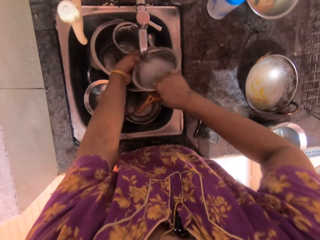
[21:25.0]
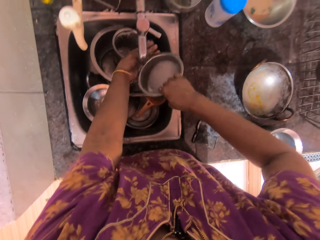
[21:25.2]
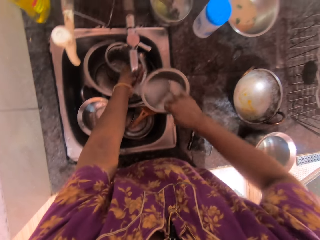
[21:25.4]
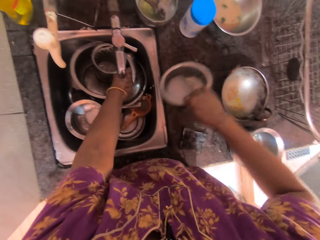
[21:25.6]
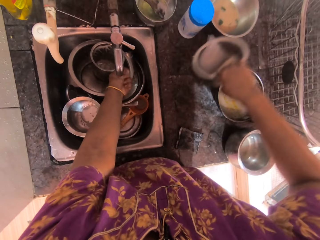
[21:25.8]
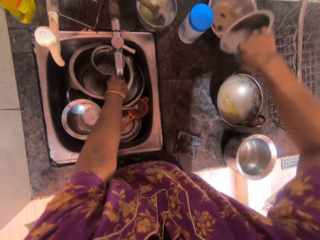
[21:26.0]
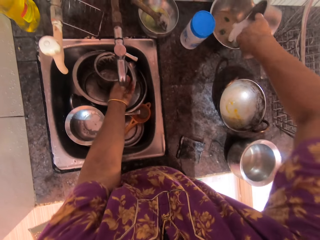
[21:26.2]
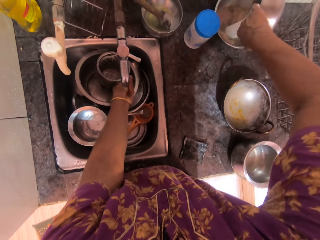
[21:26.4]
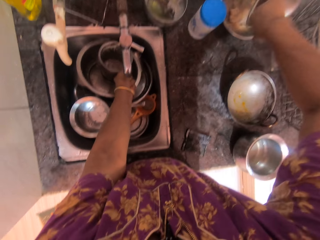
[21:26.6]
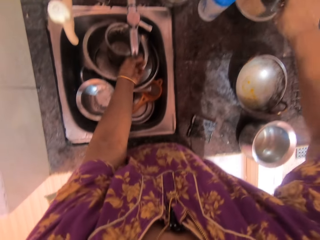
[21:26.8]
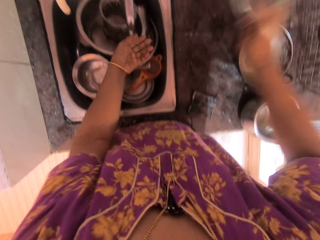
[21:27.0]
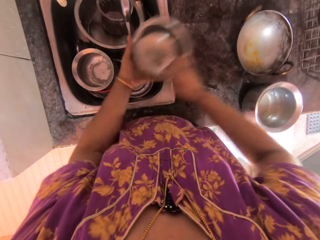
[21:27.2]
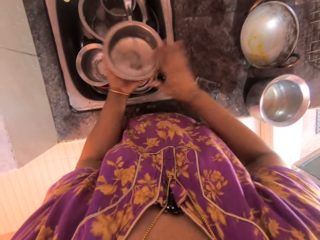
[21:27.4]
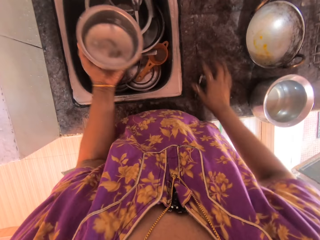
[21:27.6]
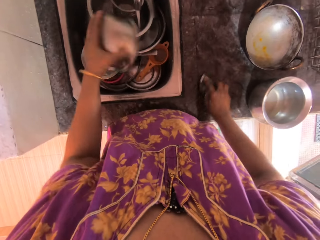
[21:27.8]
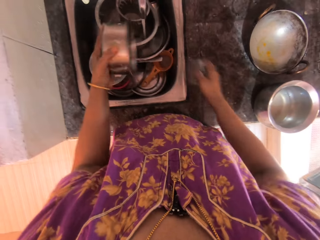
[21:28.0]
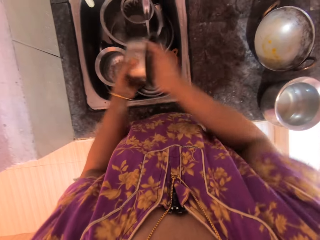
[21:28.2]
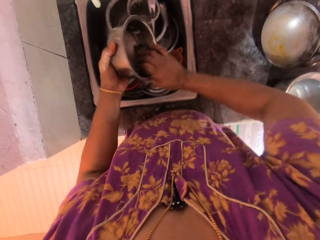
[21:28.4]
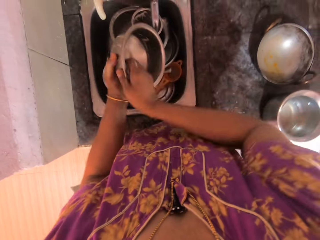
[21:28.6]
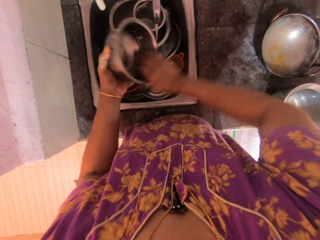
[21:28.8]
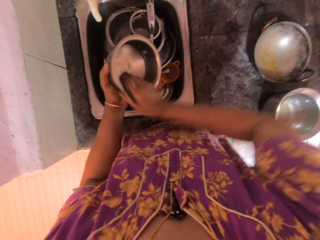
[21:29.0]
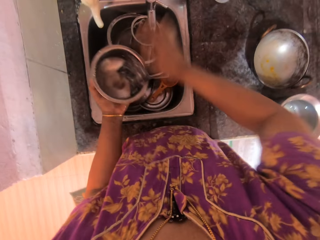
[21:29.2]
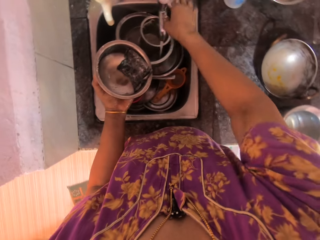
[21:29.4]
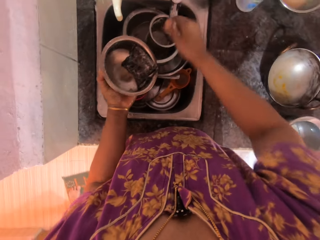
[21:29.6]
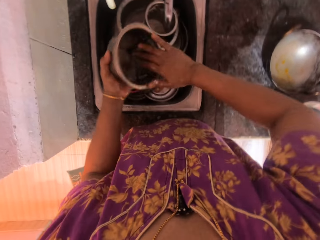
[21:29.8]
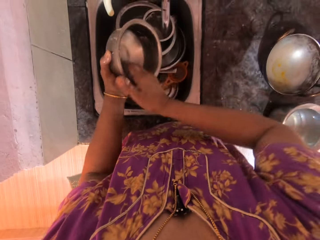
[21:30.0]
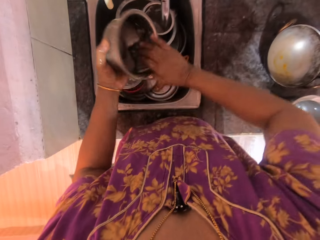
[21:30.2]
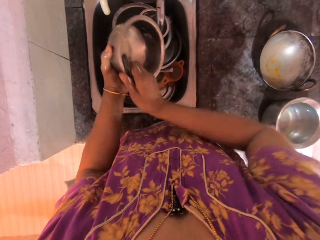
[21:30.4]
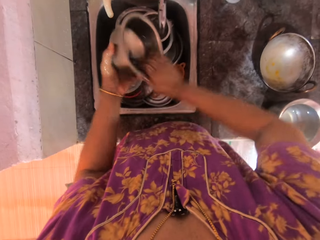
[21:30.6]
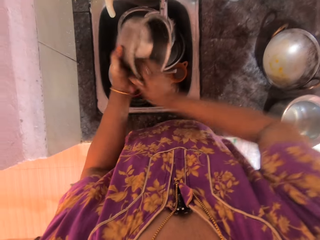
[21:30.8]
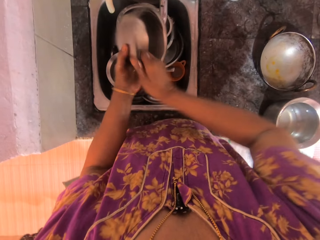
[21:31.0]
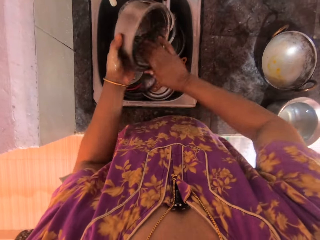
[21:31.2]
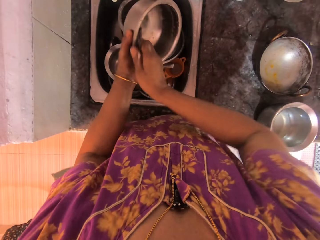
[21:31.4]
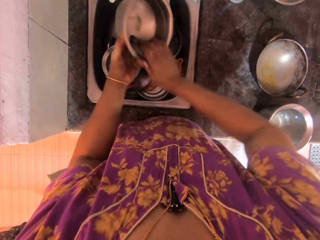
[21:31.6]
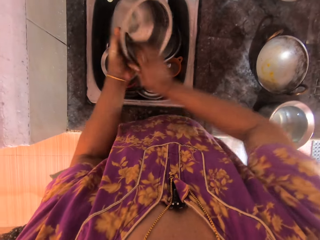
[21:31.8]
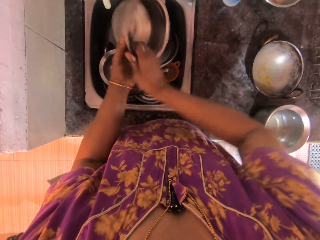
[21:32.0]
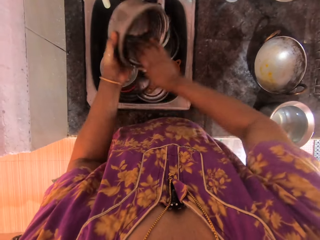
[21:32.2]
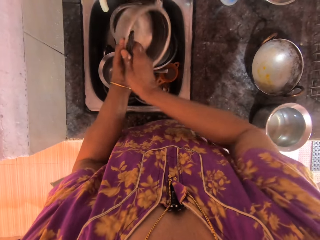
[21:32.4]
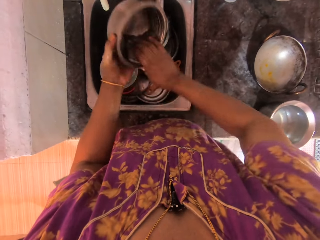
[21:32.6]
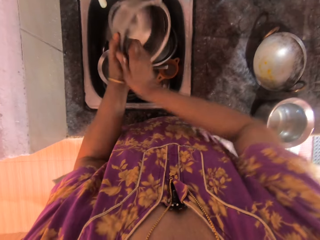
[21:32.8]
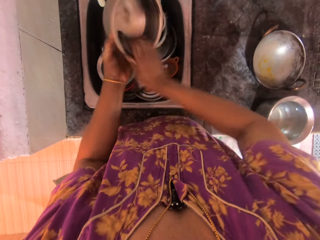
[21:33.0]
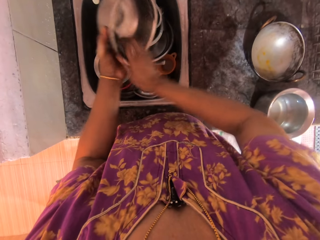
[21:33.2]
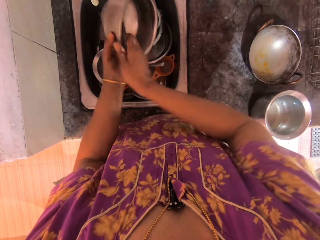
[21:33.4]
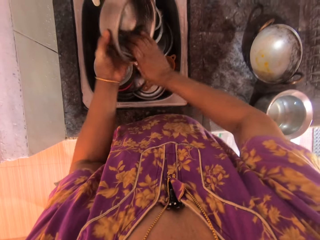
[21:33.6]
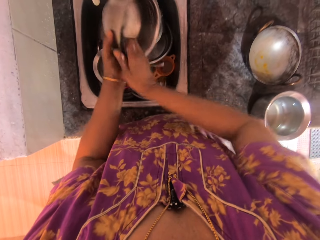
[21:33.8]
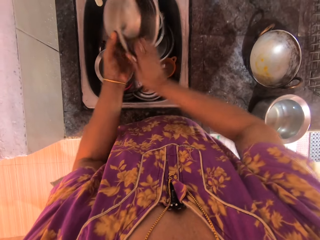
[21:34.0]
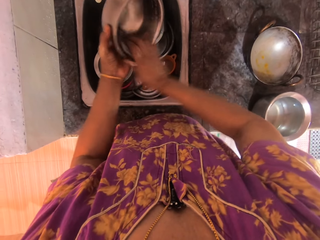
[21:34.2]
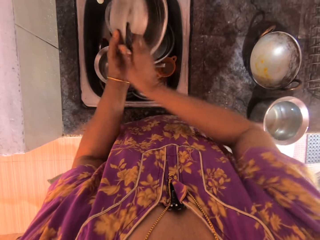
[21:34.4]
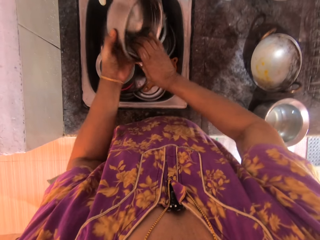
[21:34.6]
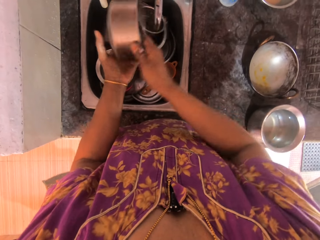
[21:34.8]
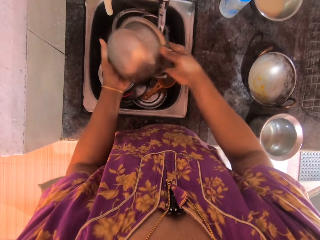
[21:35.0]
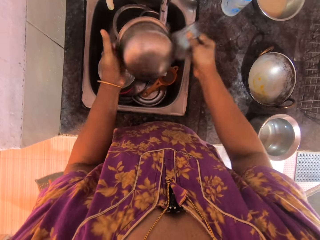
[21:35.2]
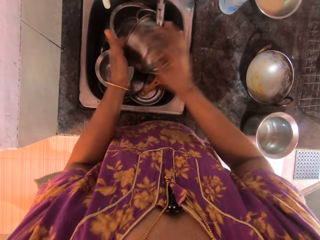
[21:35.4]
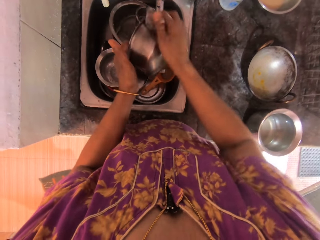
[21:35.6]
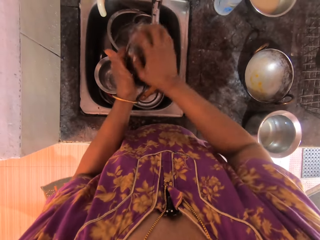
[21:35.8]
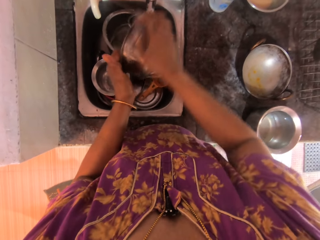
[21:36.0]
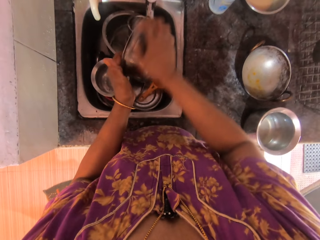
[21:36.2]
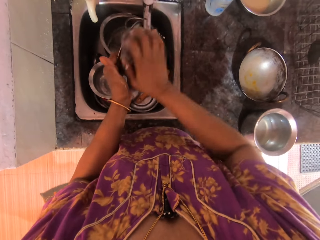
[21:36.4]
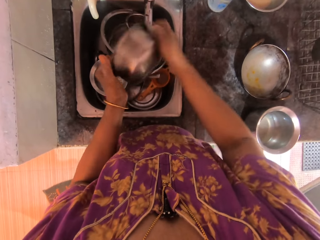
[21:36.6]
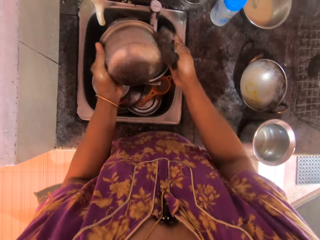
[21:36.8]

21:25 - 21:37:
The camera wearer holds the stainless steel bowl with her right hand. She rinses her left hand under the tap. She pours water from the stainless steel bowl into another stainless steel bowl on the kitchen counter with her right hand. She holds the stainless steel bowl with her left hand. She picks up the scouring pad or sponge. She washes the stainless steel bowl. She closes the faucet with her right hand. She washes the stainless steel bowl.

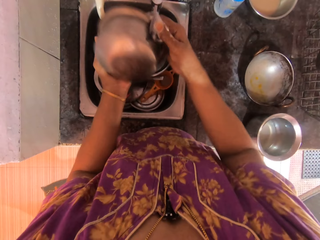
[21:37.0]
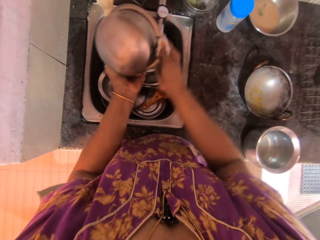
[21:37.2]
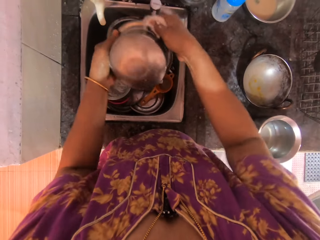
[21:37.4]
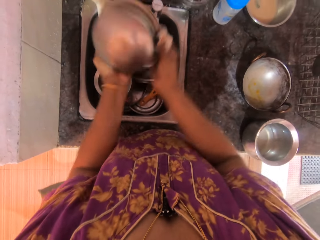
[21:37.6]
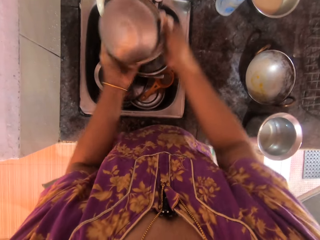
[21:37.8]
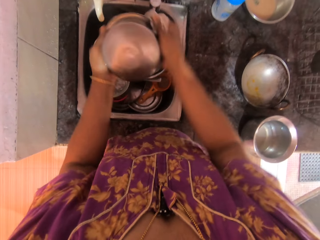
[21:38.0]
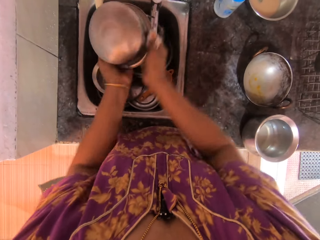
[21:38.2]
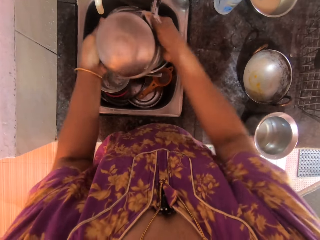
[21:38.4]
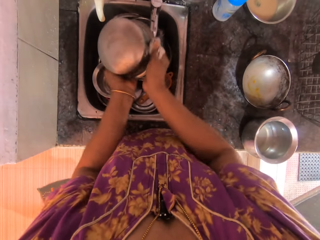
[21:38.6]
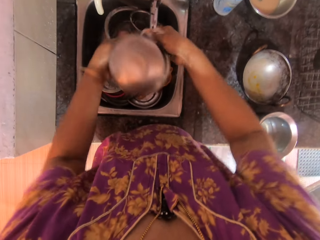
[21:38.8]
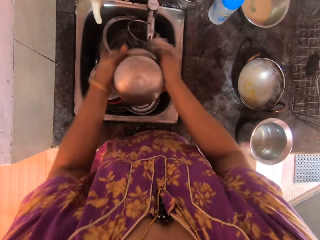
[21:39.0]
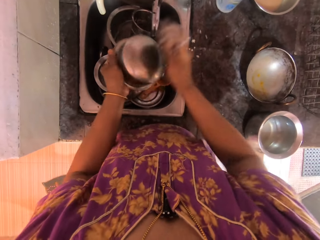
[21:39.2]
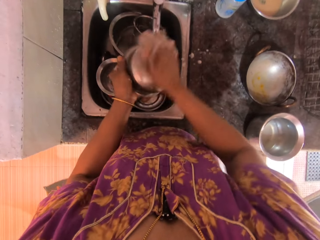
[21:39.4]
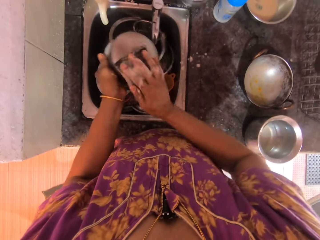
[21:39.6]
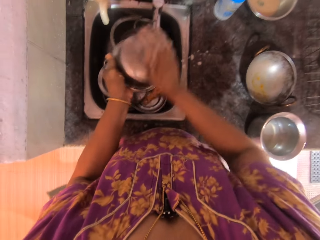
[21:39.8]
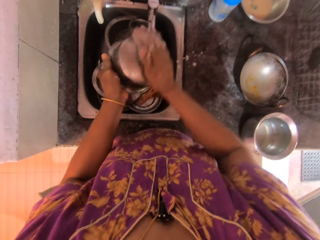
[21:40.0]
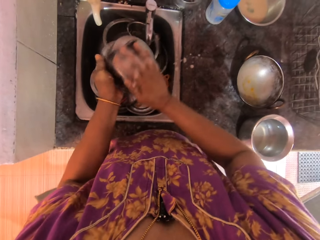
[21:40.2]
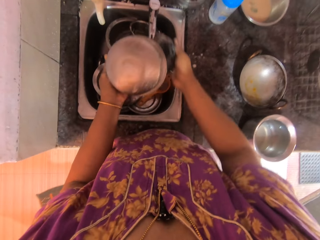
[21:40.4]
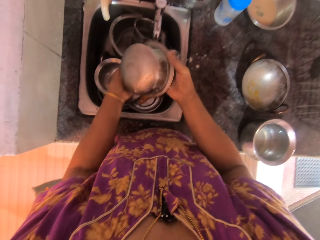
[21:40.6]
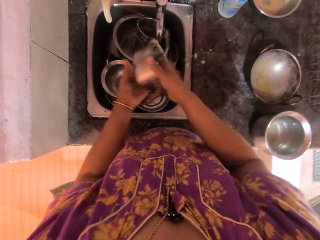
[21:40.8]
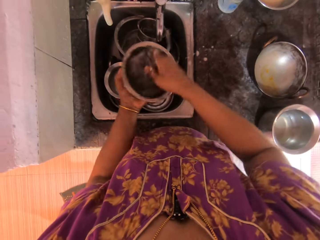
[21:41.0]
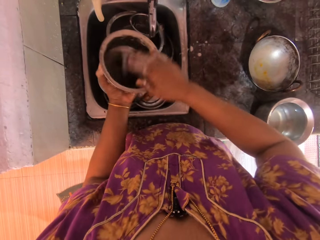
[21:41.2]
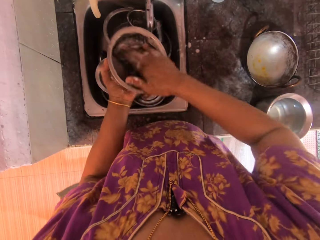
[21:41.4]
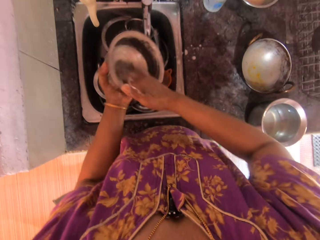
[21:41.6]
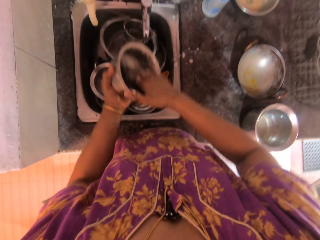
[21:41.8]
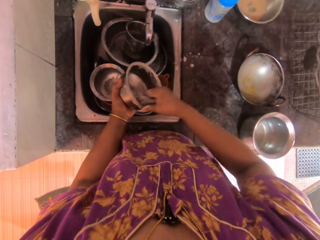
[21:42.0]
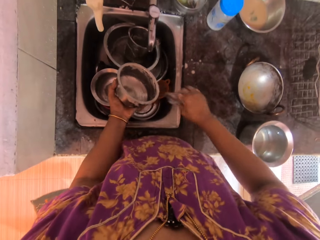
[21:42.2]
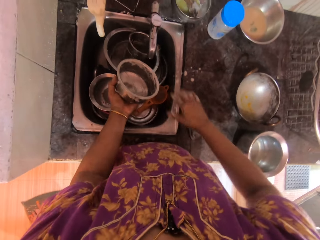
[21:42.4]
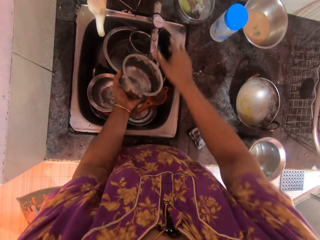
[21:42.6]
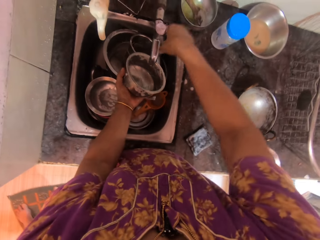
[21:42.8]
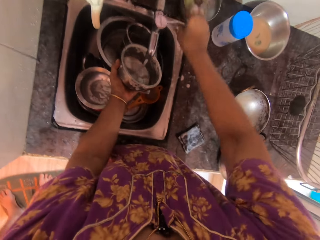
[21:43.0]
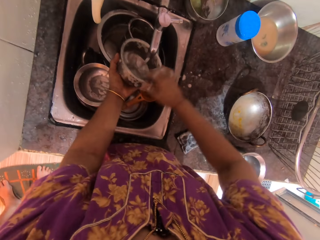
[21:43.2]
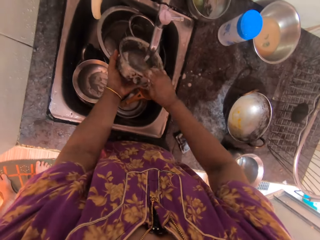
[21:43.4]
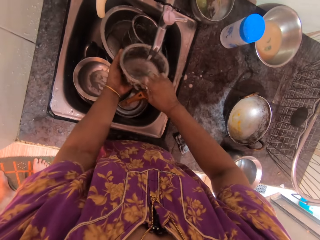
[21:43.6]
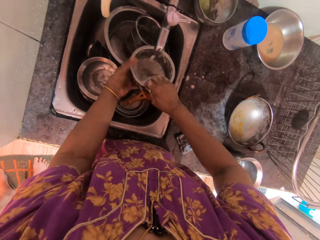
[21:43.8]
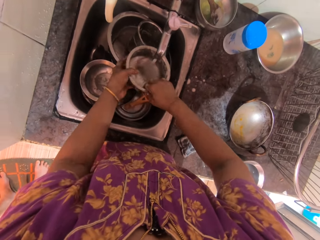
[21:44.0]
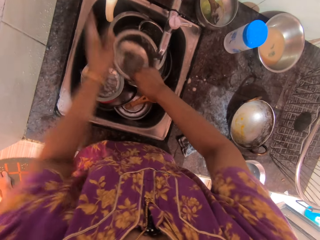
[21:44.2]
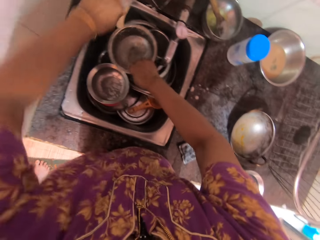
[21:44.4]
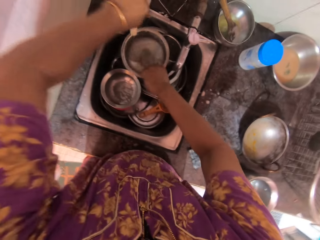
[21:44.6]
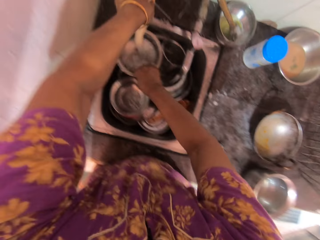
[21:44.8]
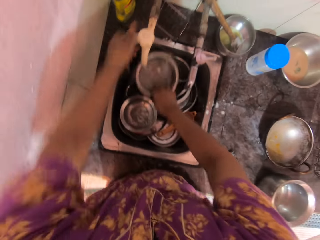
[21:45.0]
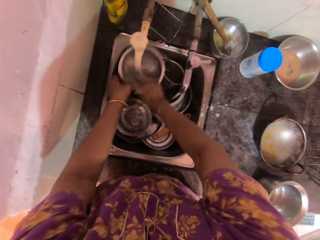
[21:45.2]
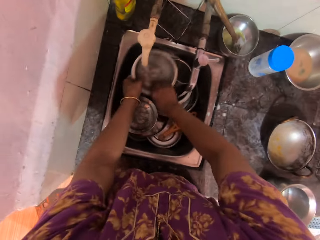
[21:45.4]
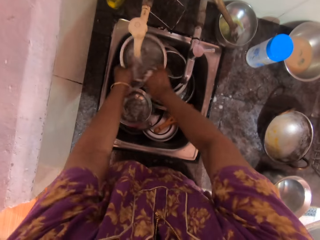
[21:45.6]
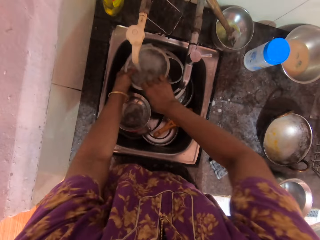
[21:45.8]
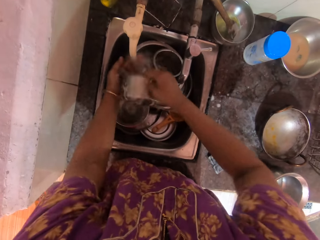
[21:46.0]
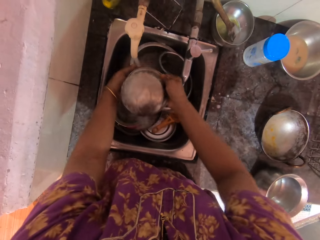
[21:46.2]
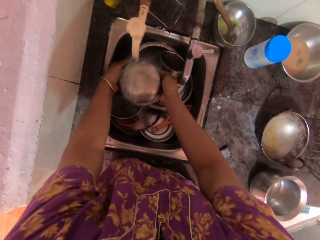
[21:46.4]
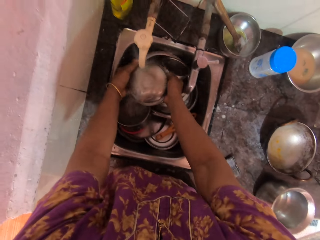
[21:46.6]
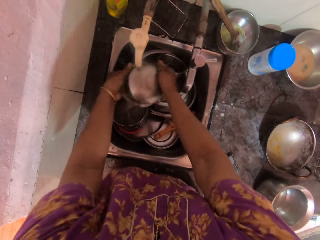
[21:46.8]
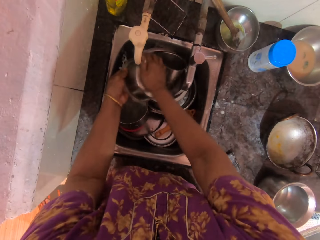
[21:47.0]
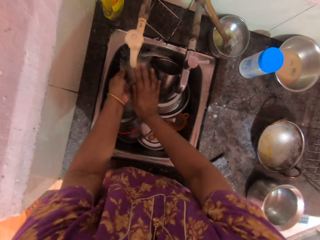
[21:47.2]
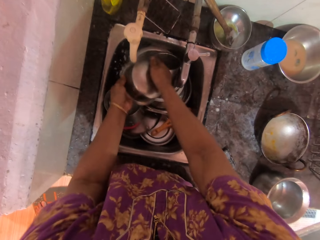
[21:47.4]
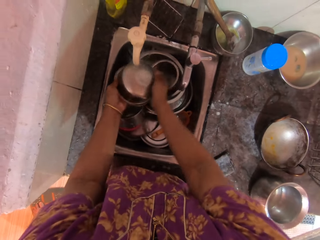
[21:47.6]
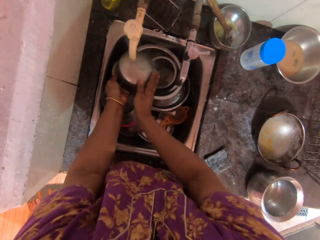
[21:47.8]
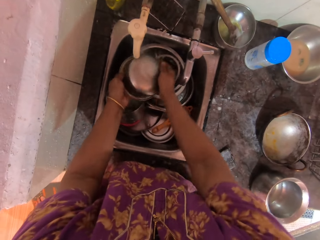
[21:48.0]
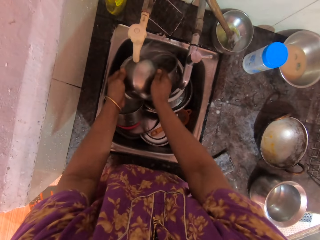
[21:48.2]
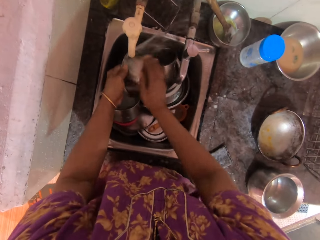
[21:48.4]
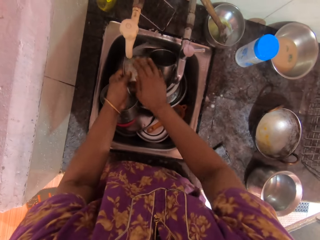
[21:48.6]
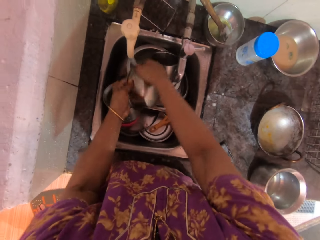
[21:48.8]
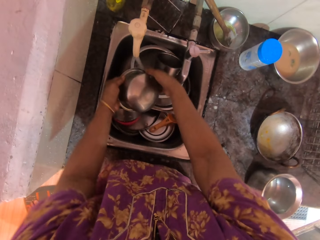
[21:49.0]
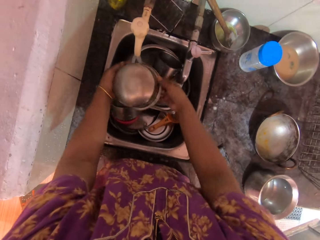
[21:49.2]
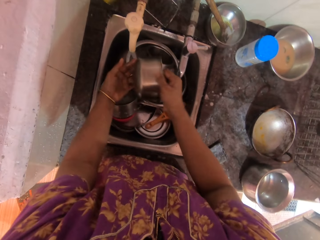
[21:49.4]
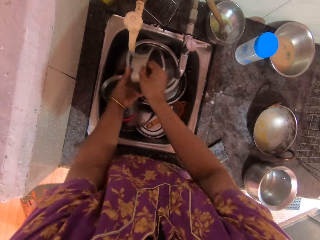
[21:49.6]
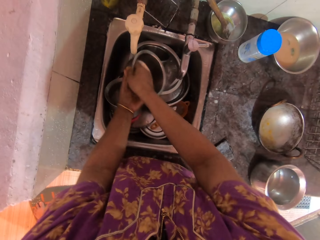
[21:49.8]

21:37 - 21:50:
The camera wearer drops the sponge on the kitchen counter with her right hand. She holds the stainless steel bowl under the faucet on the kitchen sink with her left hand. She opens the faucet with her right hand. She holds the stainless steel bowl with her right hand. She opens a white faucet on the kitchen sink with her left hand. She rinses the stainless steel bowl with both hands.
